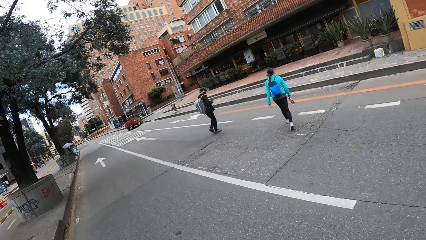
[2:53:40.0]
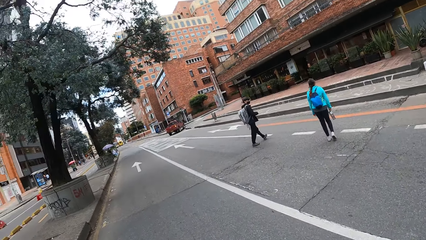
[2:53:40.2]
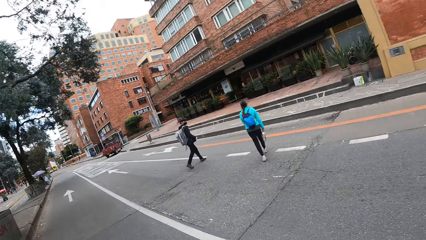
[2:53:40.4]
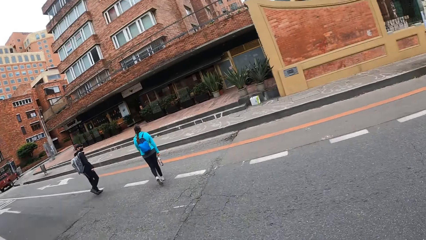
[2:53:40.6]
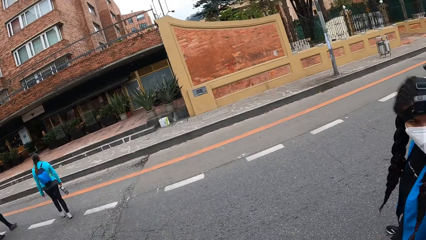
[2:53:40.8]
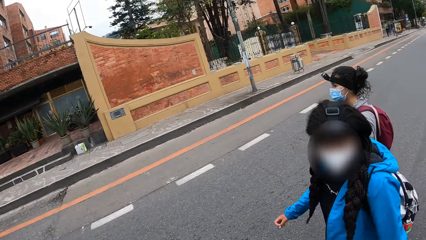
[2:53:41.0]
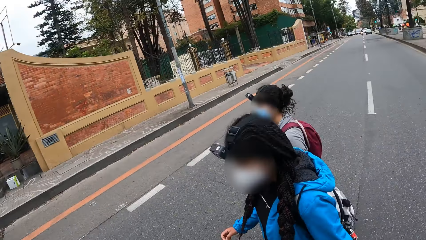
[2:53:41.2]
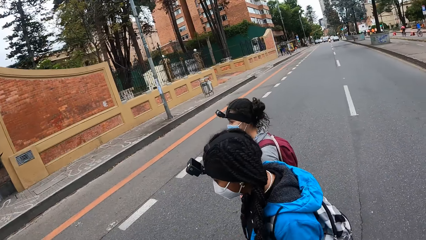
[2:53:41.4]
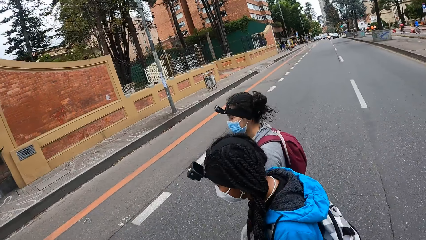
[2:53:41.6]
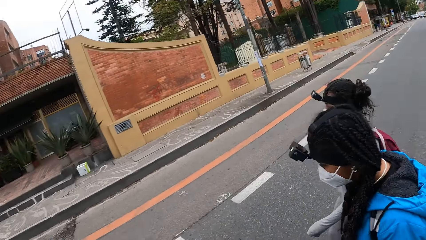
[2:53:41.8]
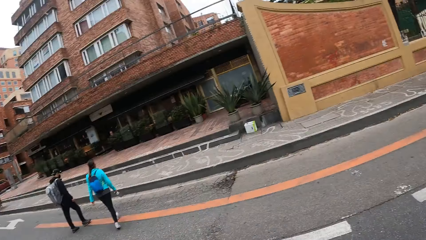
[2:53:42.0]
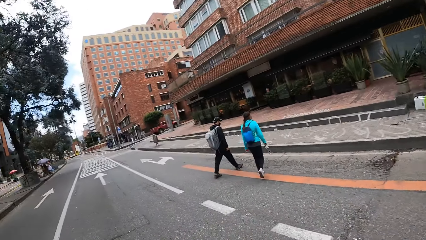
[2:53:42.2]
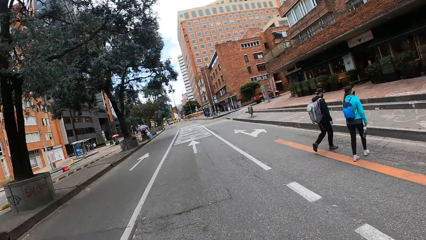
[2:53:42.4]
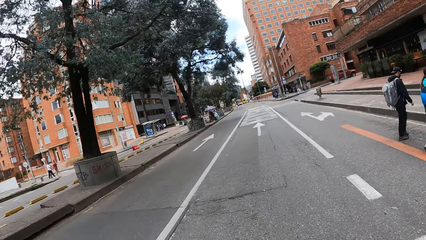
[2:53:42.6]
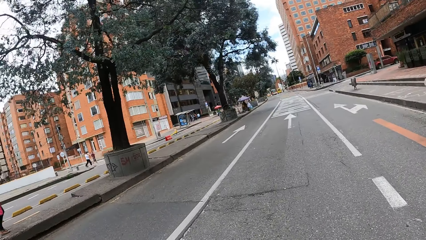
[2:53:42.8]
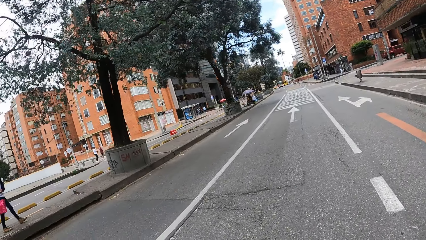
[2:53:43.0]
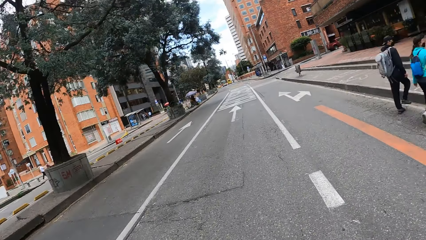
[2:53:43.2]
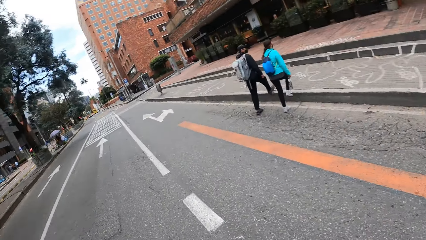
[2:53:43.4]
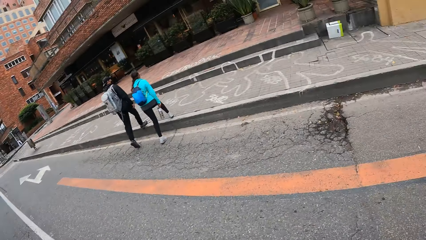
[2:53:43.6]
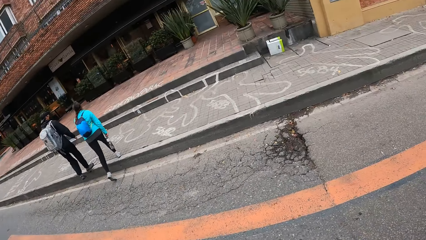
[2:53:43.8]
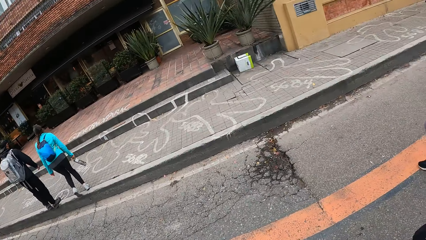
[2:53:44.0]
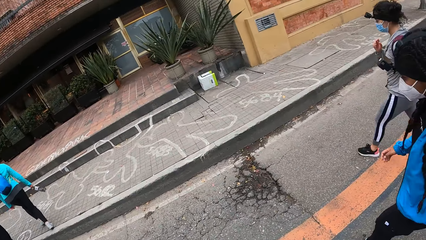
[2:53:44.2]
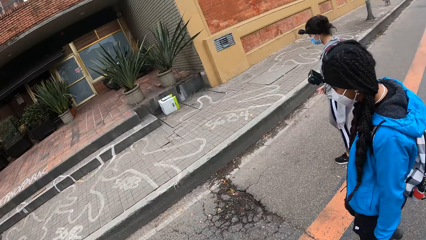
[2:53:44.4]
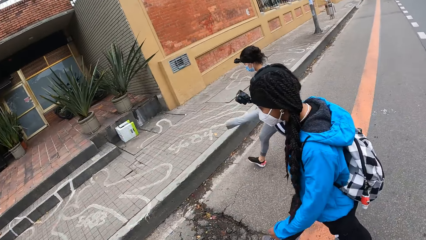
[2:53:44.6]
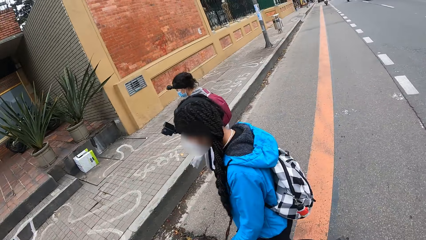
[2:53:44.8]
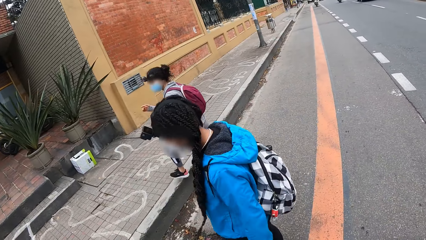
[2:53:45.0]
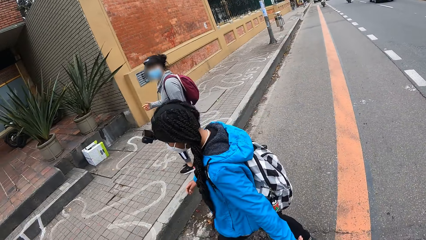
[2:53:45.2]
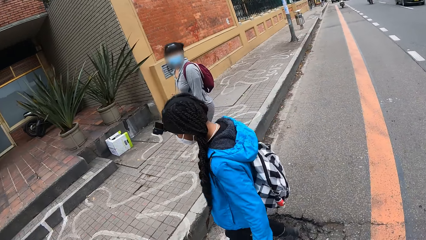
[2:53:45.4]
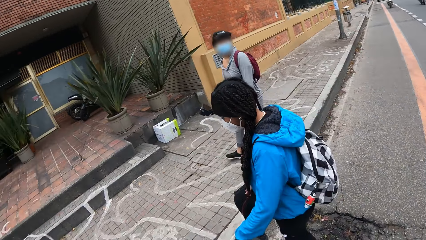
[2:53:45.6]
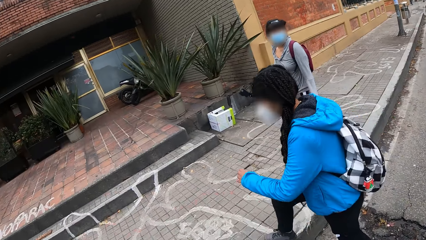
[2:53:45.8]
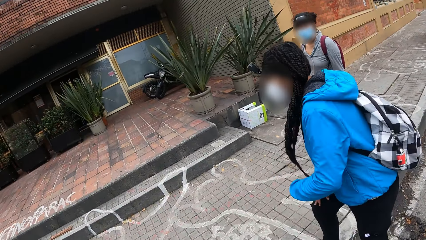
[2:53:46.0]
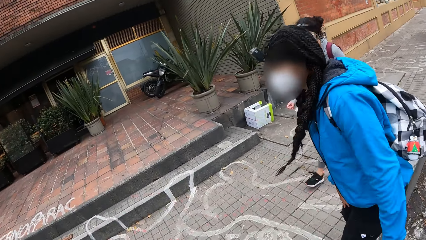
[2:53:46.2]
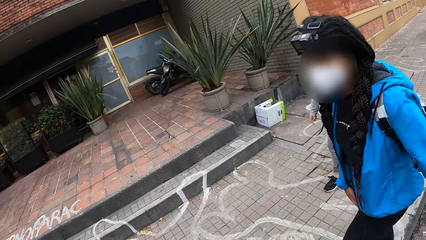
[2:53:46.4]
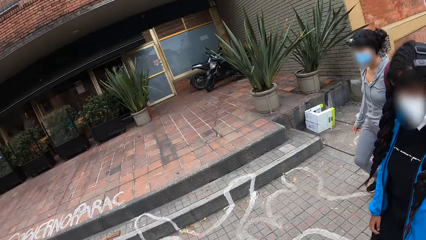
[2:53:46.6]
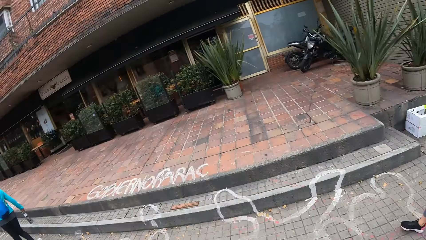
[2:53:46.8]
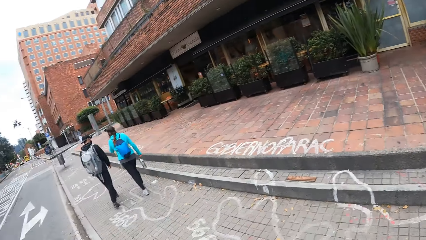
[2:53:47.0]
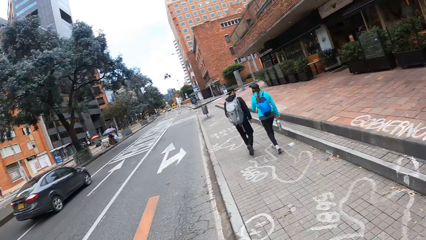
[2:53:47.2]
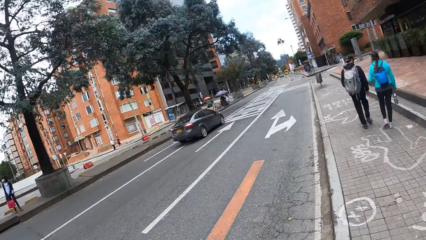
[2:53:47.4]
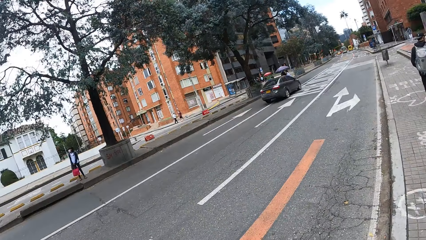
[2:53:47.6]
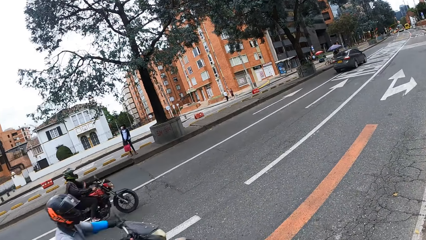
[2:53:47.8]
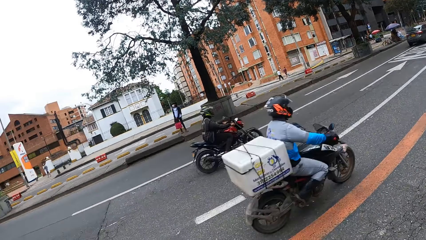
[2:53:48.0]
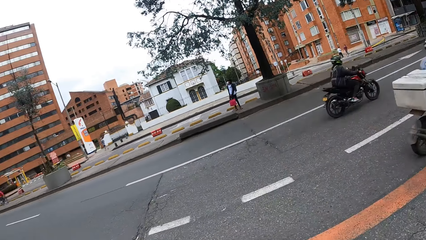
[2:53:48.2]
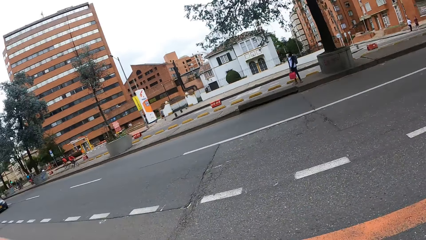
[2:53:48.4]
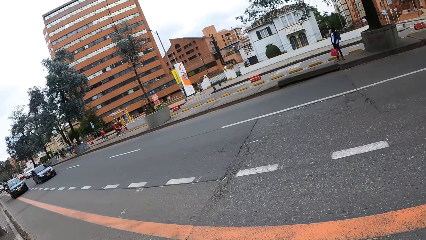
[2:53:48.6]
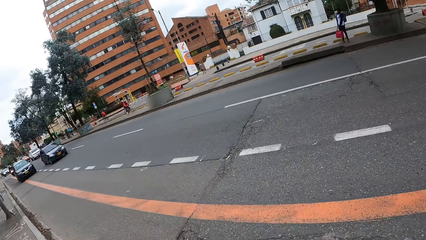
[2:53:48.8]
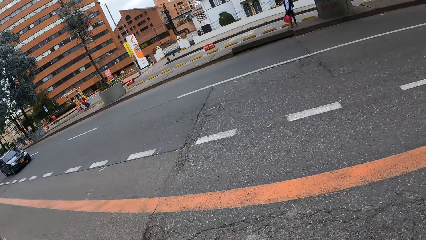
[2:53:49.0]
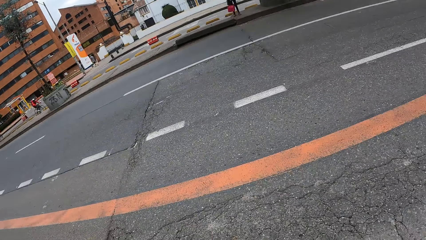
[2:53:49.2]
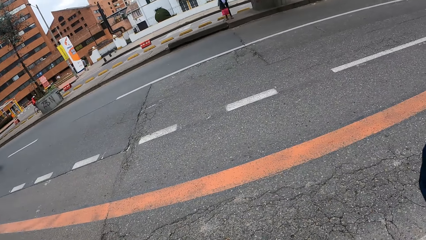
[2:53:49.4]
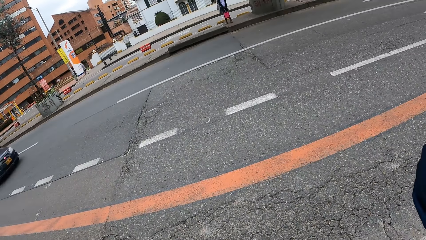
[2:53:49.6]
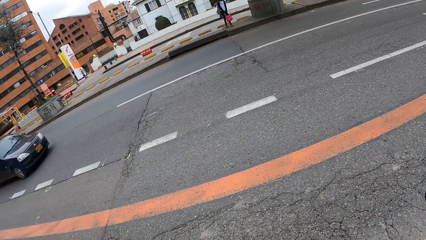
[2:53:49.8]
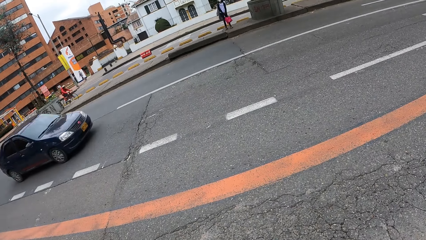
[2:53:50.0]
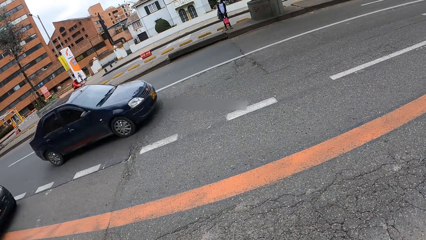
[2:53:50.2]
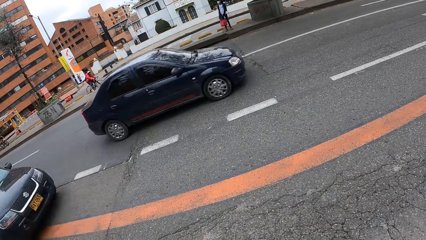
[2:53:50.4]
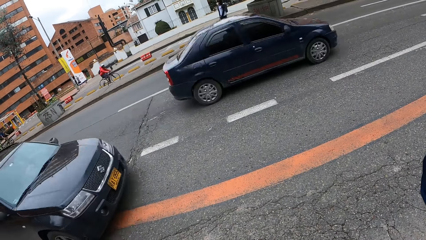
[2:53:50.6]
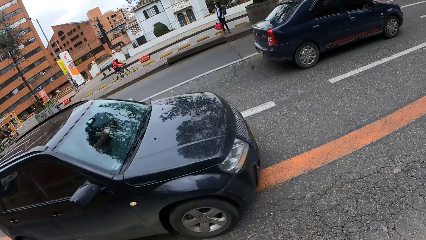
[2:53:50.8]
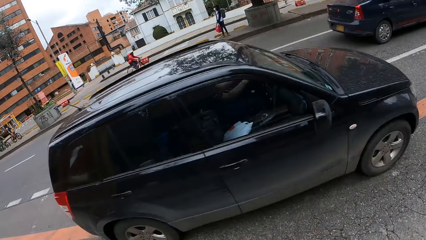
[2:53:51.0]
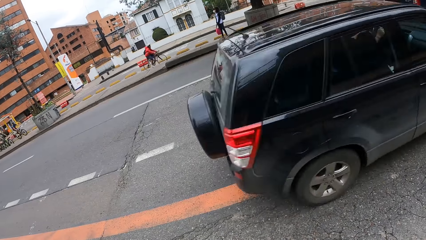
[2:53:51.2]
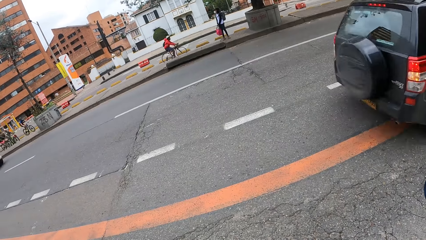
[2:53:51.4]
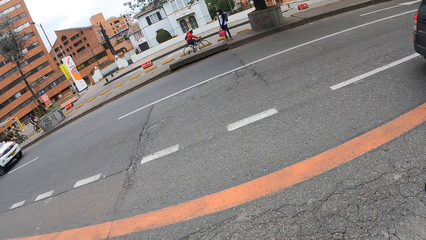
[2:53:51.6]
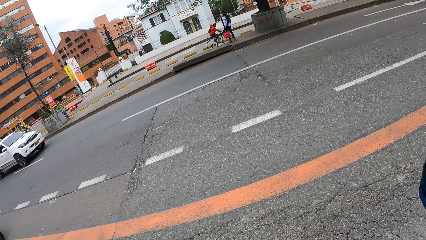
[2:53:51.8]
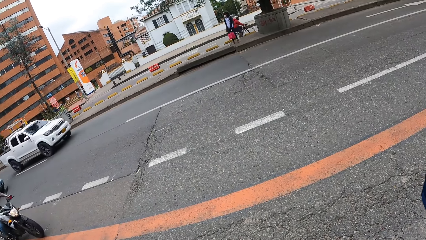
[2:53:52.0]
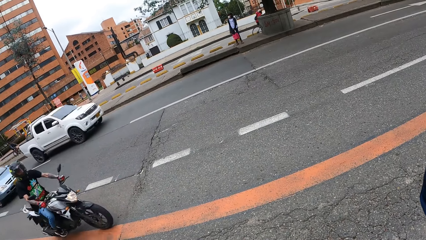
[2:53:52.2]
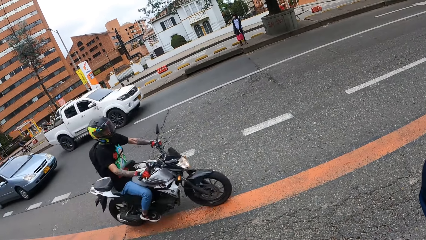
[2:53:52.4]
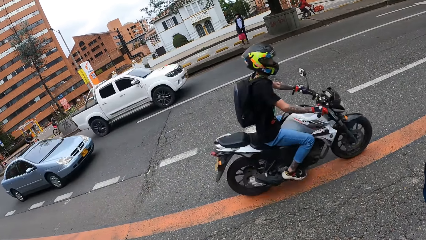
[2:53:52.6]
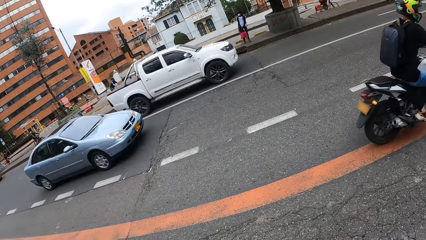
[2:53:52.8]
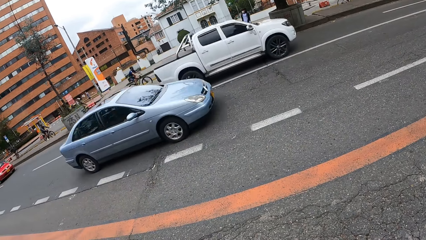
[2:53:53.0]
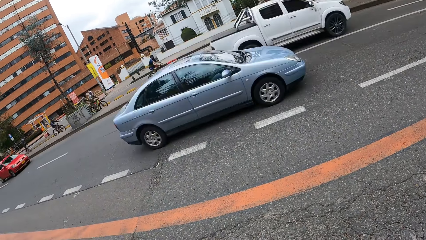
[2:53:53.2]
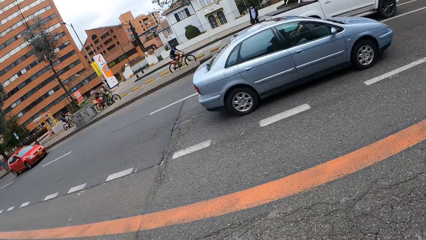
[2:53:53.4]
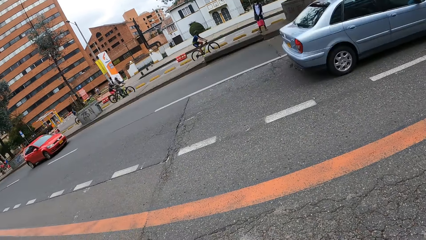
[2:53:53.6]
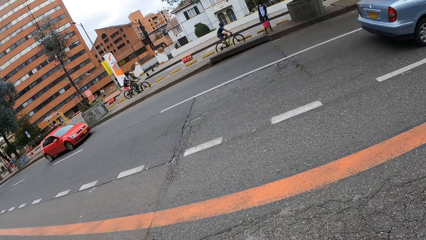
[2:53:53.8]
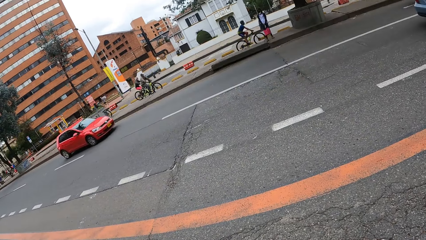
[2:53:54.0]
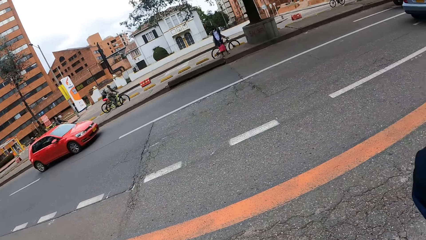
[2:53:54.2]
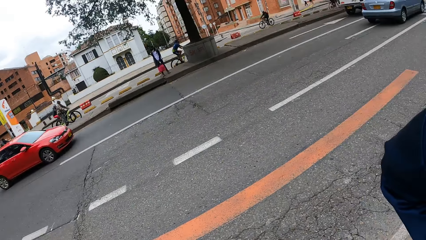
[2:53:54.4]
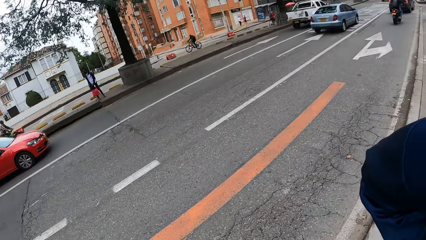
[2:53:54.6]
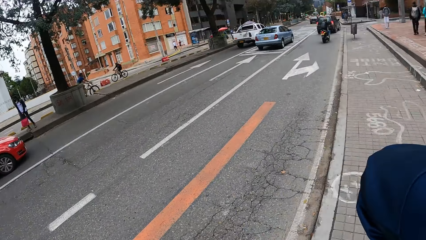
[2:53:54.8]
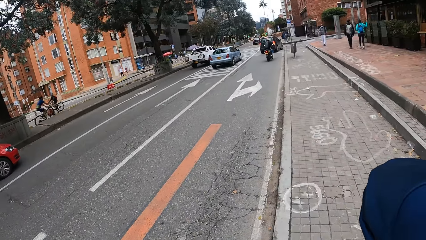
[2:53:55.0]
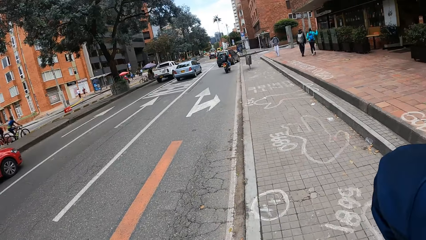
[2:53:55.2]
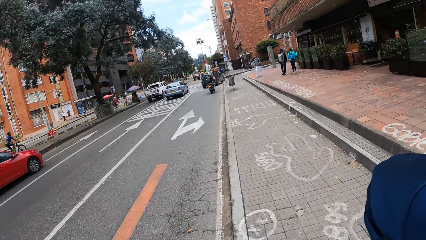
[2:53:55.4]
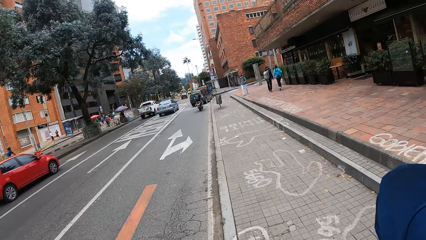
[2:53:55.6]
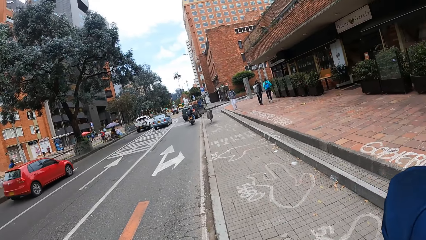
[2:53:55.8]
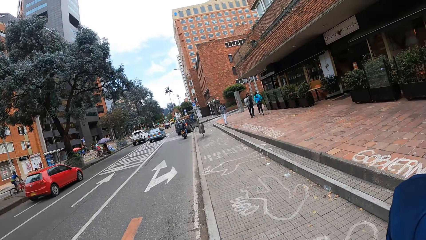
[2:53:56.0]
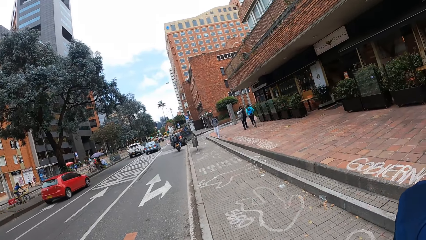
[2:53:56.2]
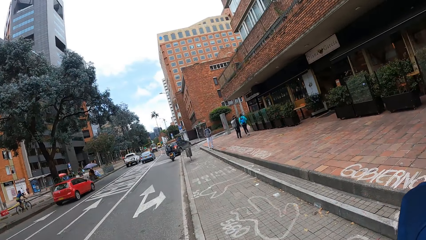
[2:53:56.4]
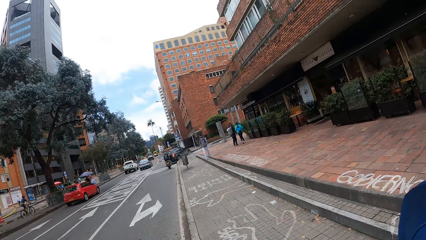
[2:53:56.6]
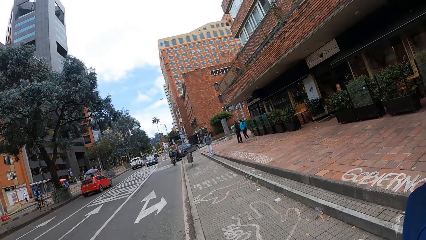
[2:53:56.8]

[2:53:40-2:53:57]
The girl stands on a walkway. Another girl stands on the walkway. The camera wearer stands on the walkway. They look around the road.
